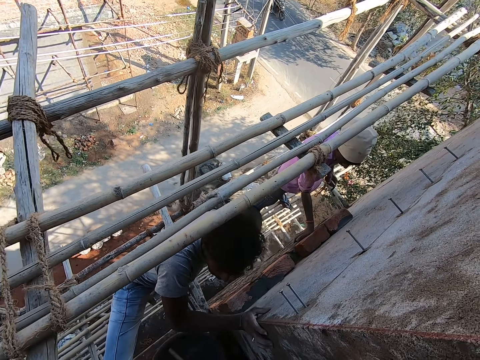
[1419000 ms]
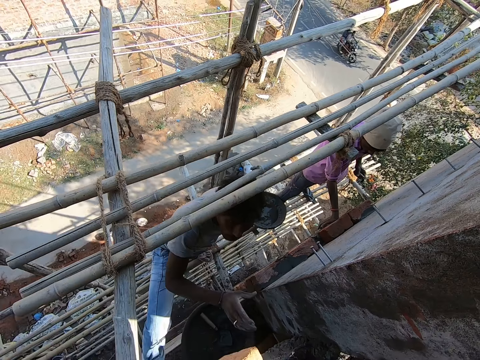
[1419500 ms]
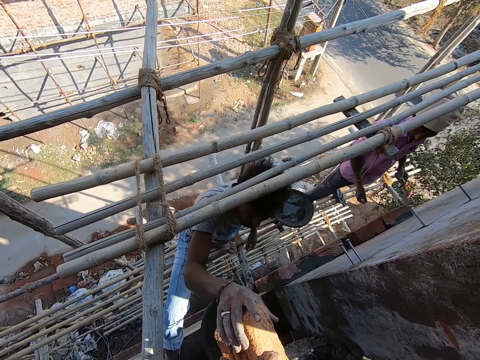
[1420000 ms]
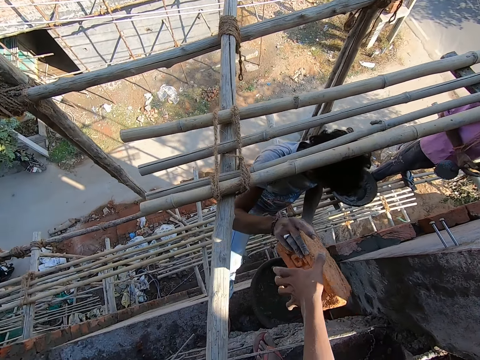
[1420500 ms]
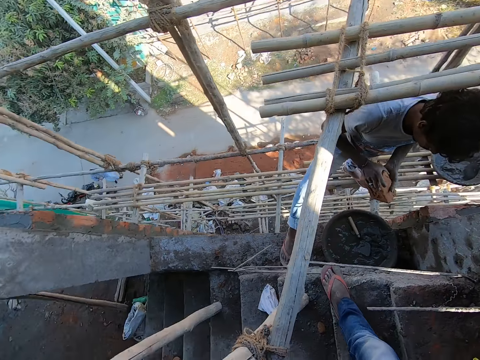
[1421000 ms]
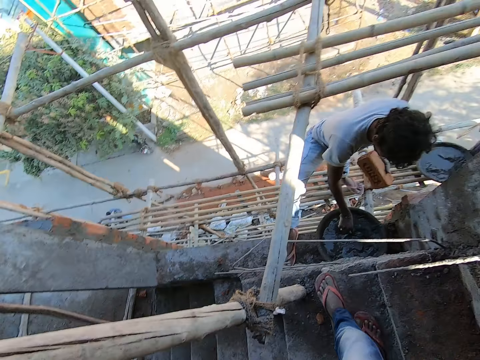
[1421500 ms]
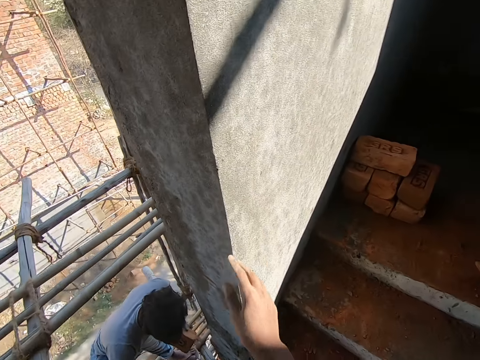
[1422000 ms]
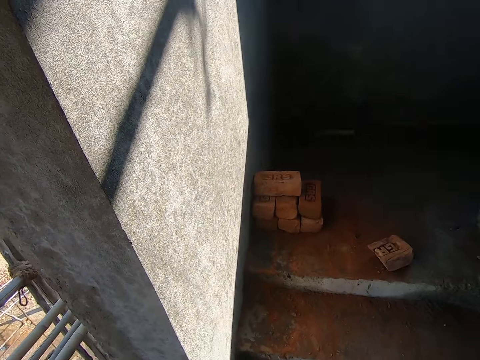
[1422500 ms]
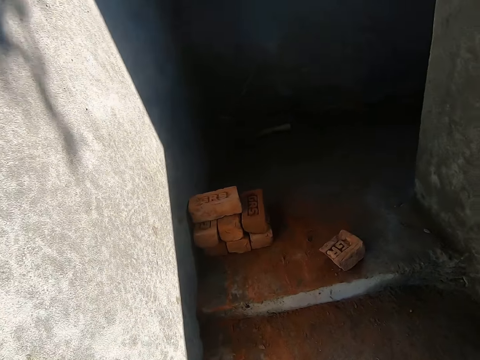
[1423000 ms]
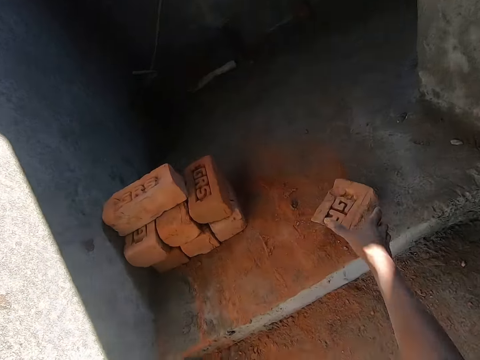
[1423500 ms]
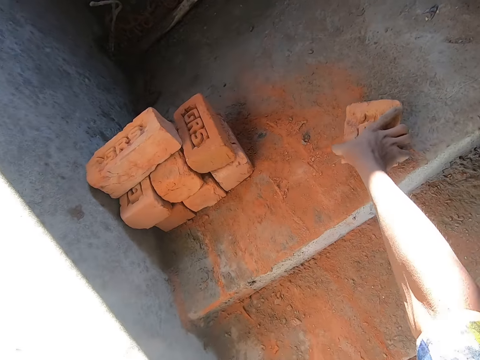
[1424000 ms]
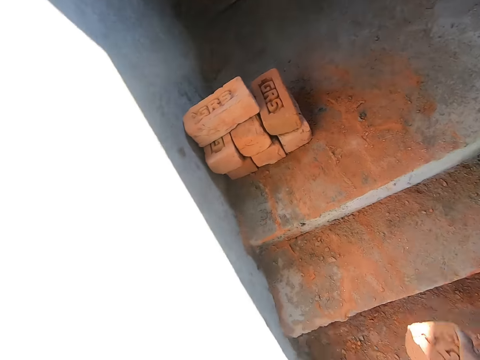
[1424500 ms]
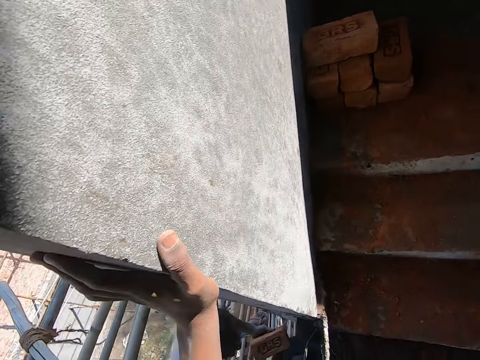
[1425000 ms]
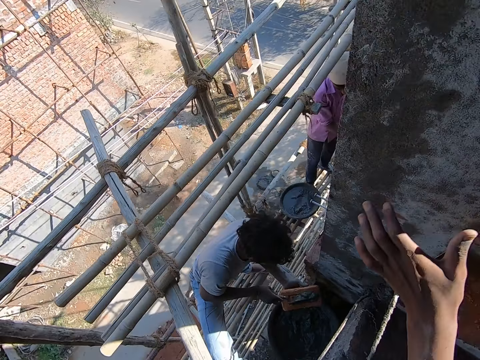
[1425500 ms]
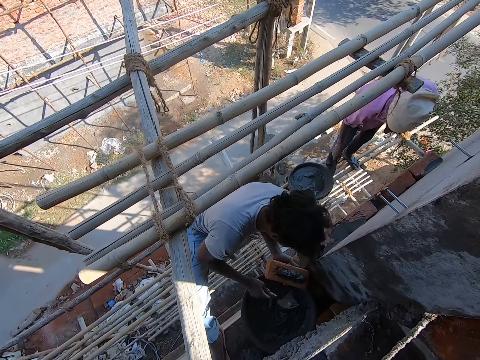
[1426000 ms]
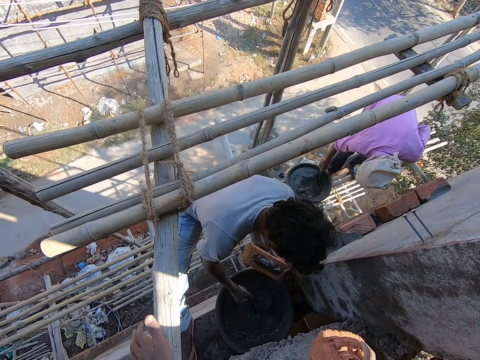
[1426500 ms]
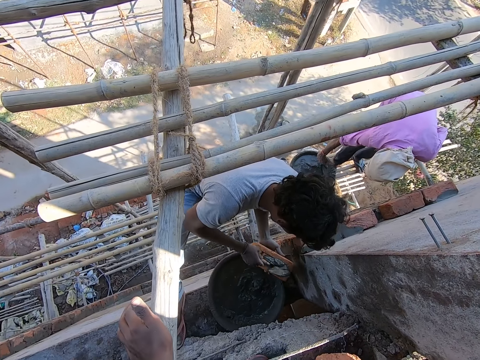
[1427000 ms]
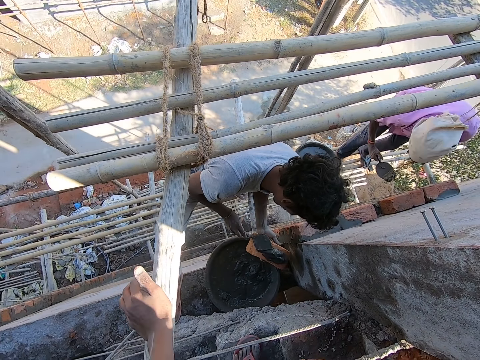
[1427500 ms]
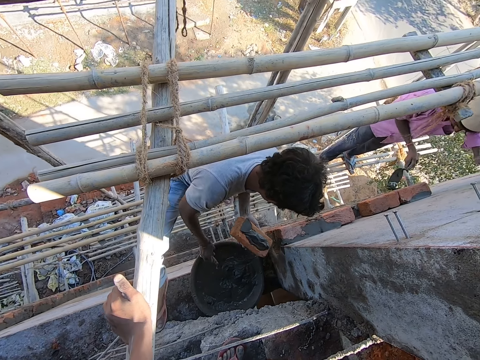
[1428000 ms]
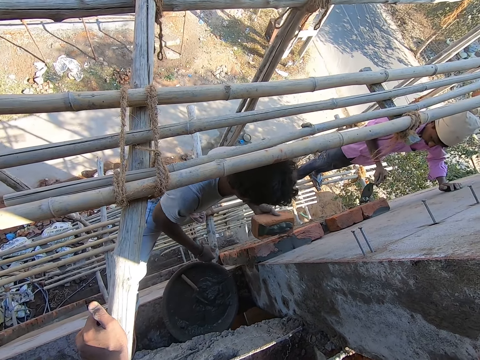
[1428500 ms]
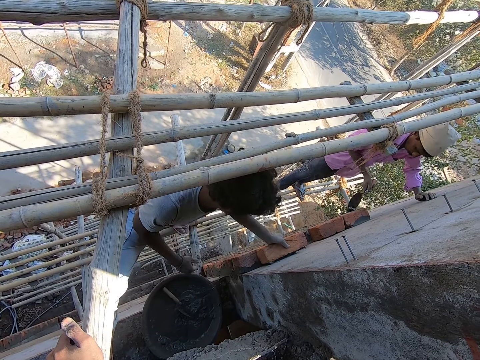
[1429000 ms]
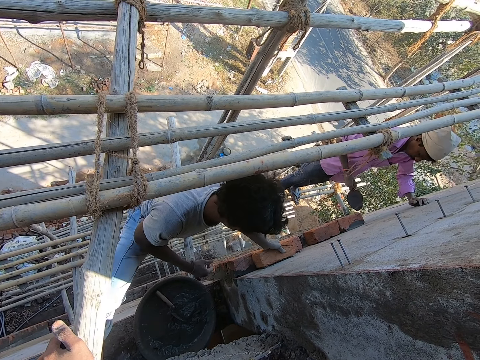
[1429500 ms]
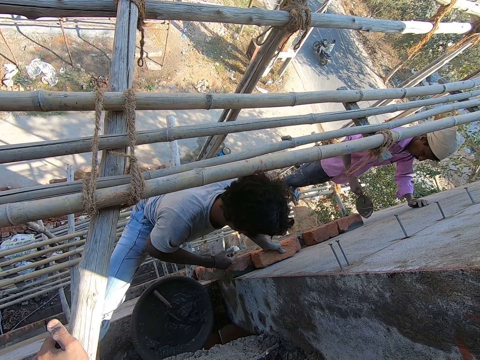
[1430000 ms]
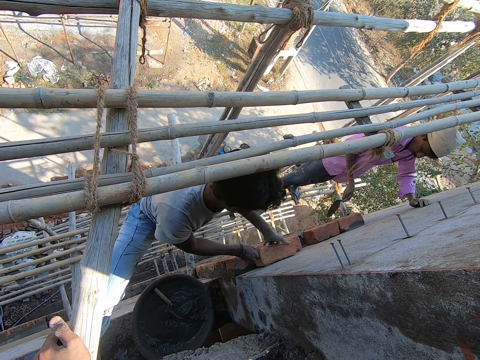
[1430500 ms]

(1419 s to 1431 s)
A man collects the brick from the camera wearer with his right hand. He passes the brick to his left hand and takes concrete from the container with the trowel in his right hand. The camera wearer picks up a brick on the stair with his right hand. The man pours the concrete from the trowel in his right hand on the brick. Another man takes concrete from the container with the trowel in his right hand. The first man takes concrete from the container with the trowel in his right hand and pours the concrete from the trowel in his right hand on the brick. The other man plasters the bricks with the concrete on the trowel in his right hand. The first man lays the brick on the wall with his left hand.

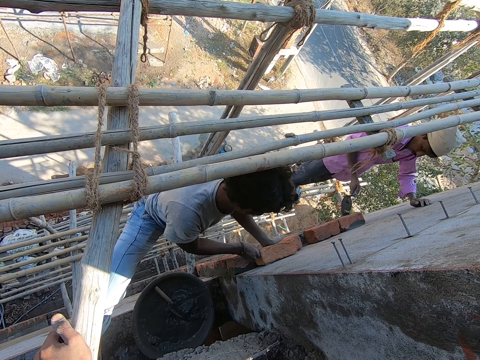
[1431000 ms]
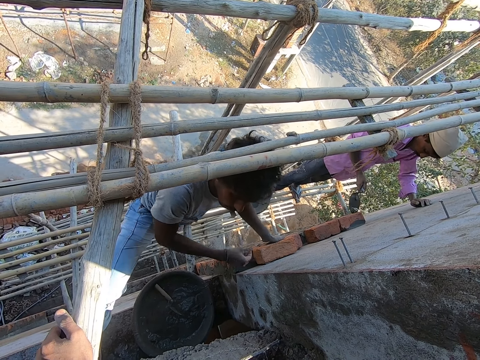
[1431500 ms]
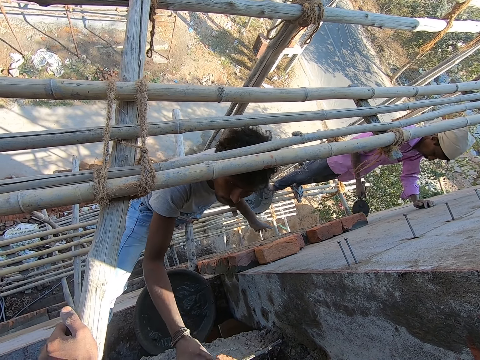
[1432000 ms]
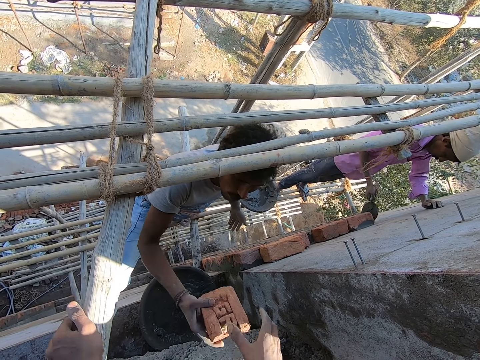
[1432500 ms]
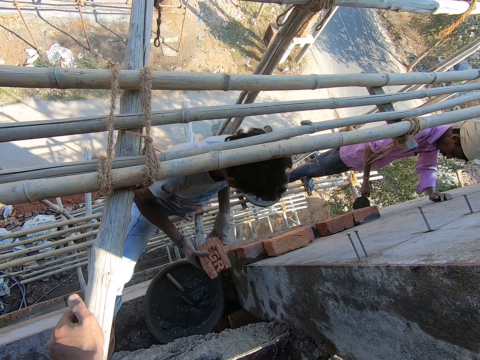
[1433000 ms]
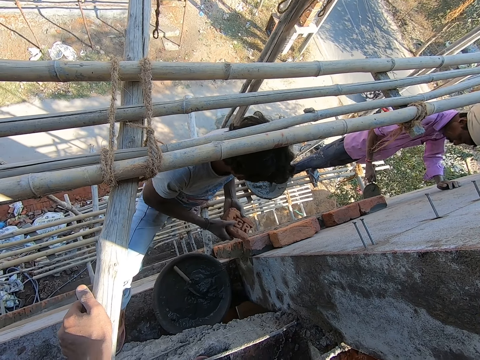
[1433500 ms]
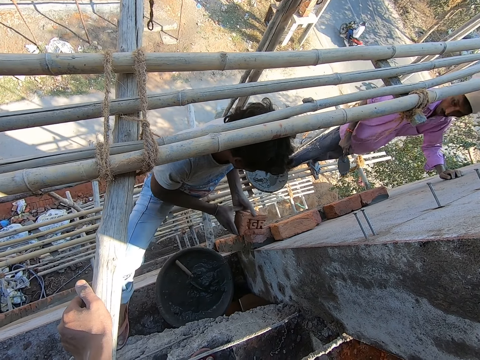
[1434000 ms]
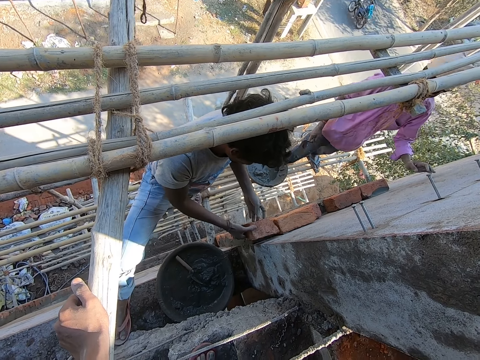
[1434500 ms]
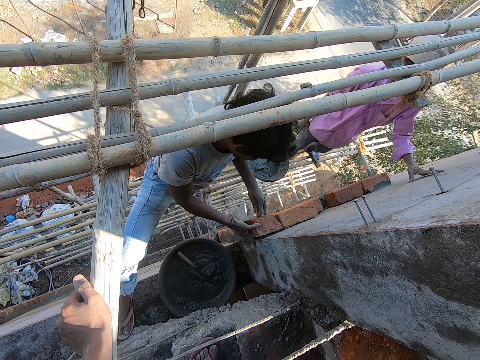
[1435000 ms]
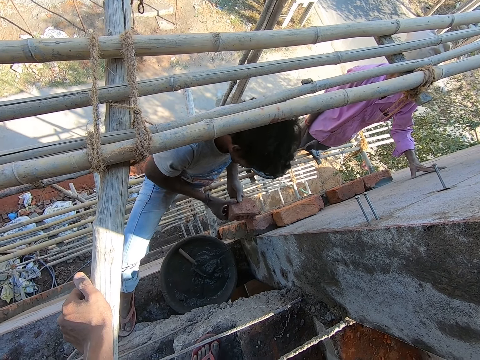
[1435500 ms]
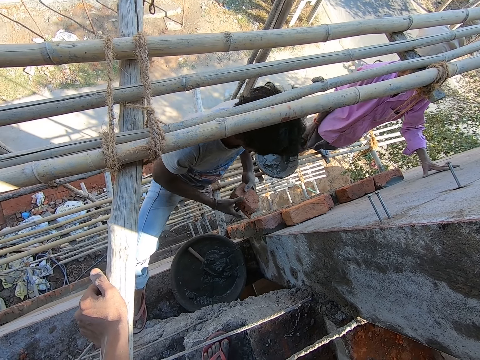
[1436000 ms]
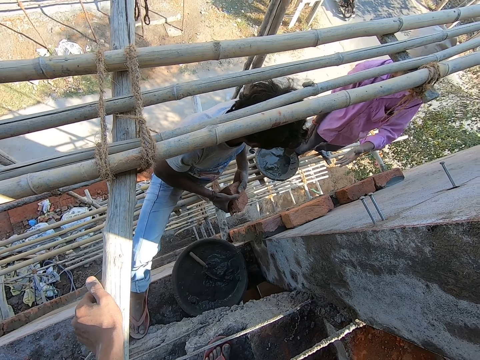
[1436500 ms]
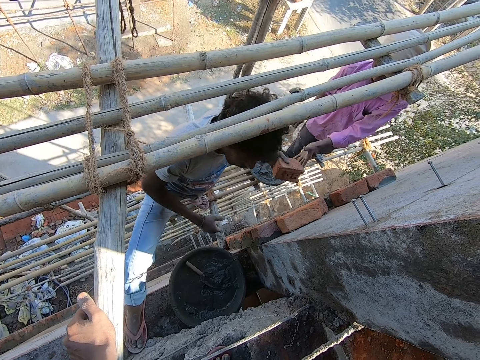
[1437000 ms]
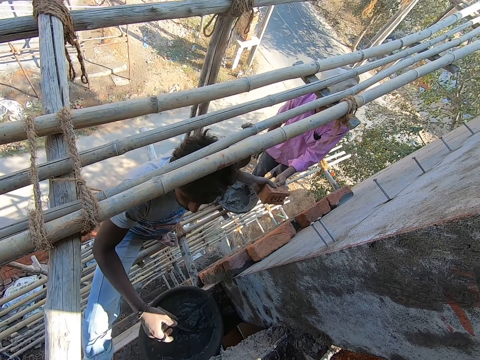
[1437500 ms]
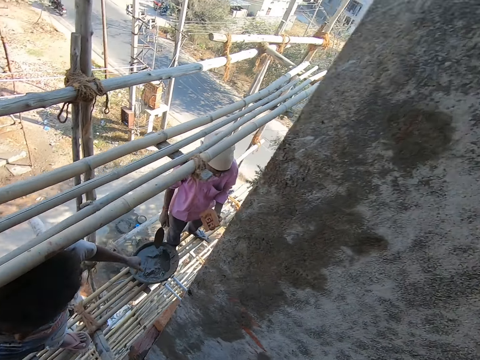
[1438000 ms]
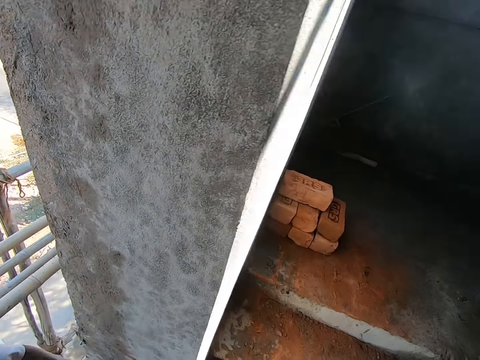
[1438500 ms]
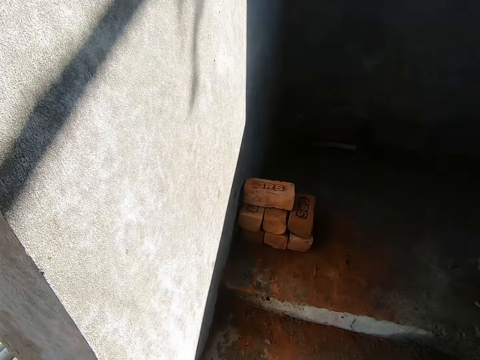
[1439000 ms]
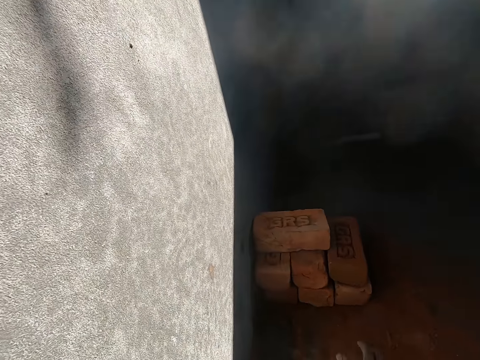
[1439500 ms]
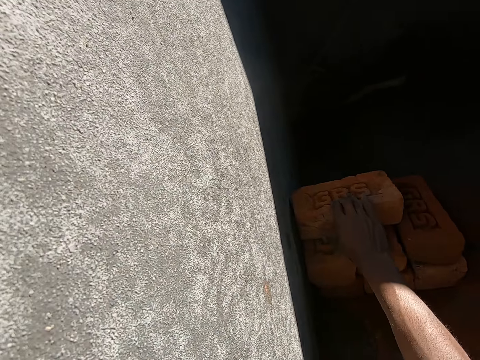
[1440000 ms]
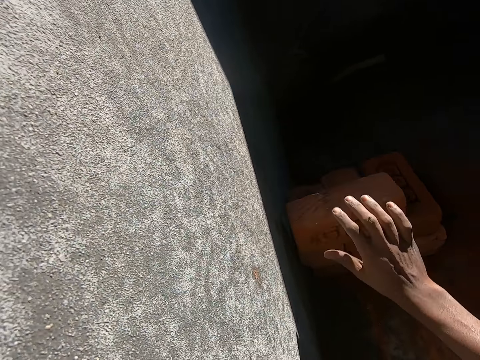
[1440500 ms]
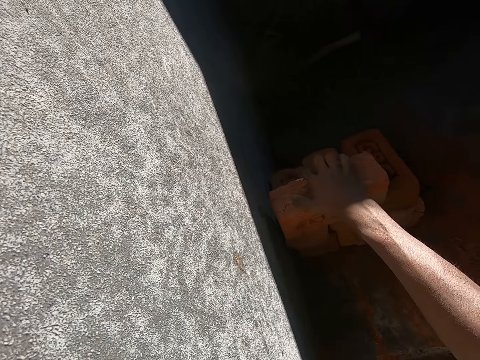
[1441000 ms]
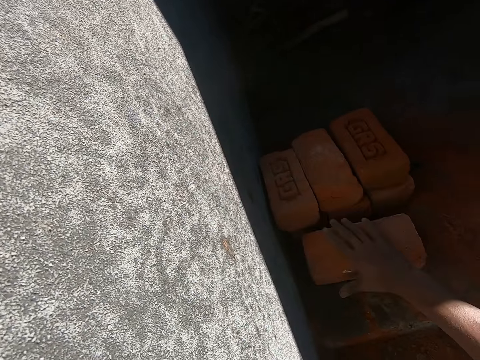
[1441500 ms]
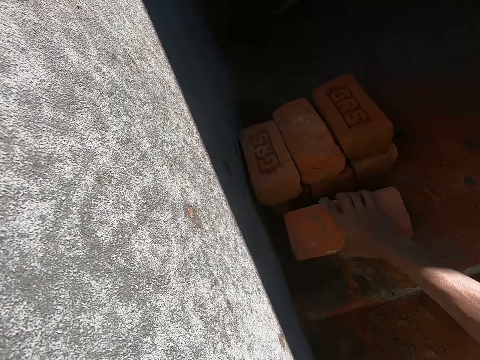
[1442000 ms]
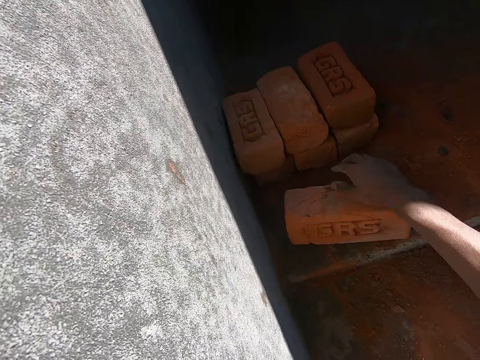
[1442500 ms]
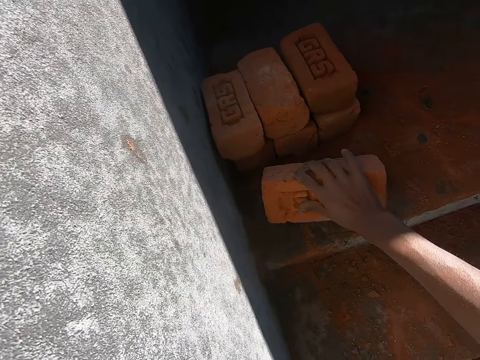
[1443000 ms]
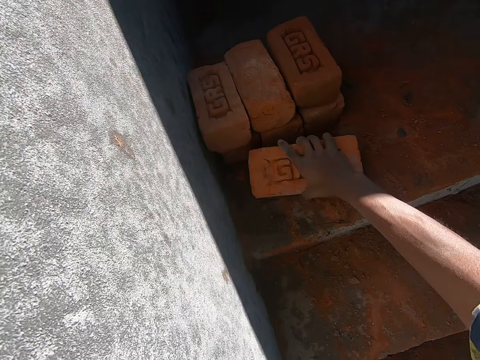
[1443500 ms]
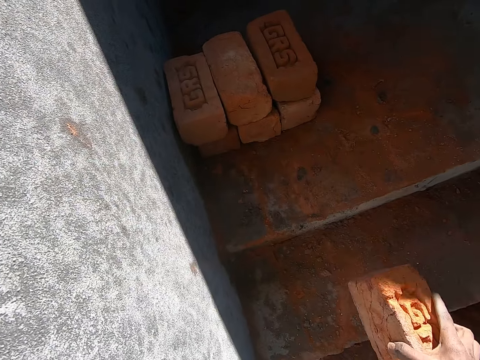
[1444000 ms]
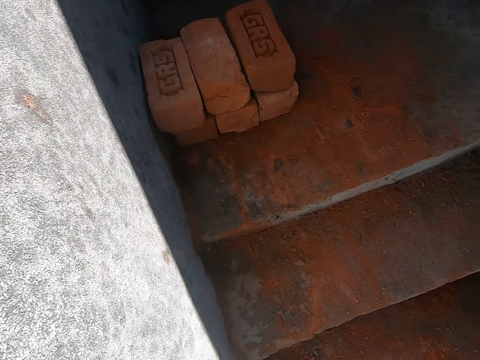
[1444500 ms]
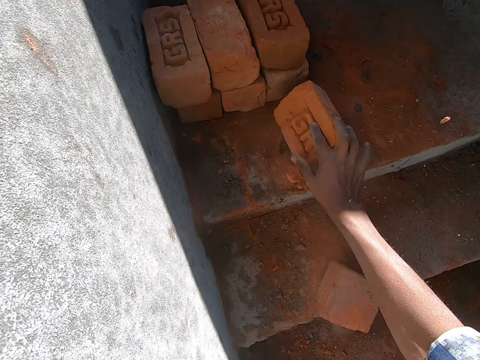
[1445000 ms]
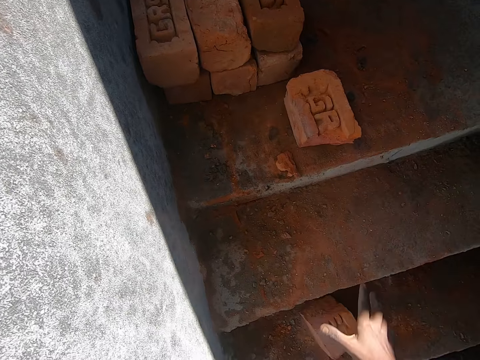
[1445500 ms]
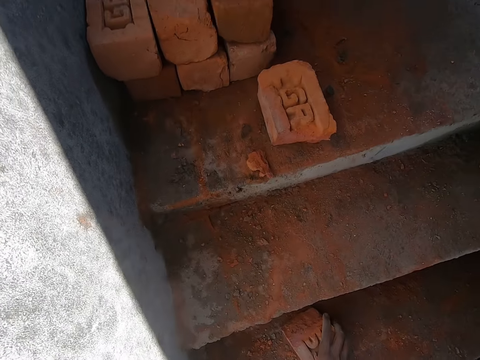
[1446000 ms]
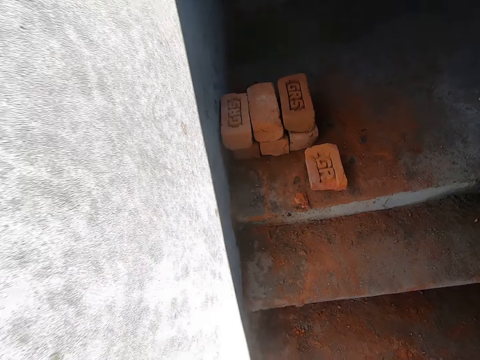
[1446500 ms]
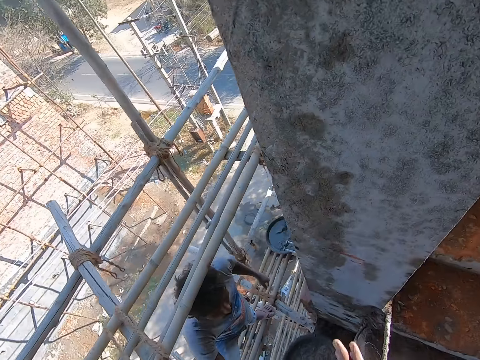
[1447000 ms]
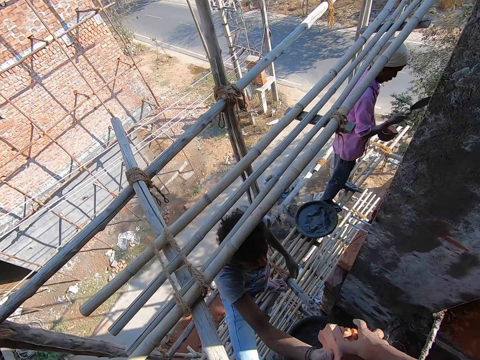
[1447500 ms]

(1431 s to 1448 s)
A man hits the brick with his left hand. The camera wearer gives the man the brick. The man collects the brick from the camera wearer with his right hand. The man passes the brick to his left hand. The man fits the brick in his left hand on the wall. The man holds the brick with his hands. The man passes the brick in his left hand to another man. The camera wearer picks up the brick. He moves the brick from the stair with his right hand. He picks the brick from the stair with his right hand. He hits the brick in his right hand on the stair. He picks the brick on the stair with his right hand. He gives the first man the brick.
